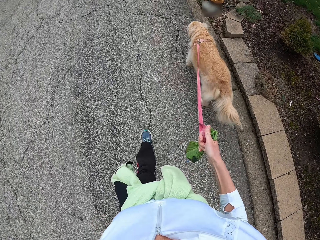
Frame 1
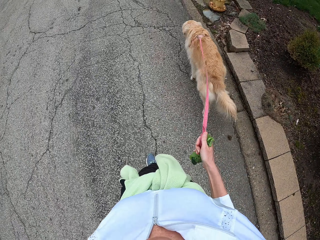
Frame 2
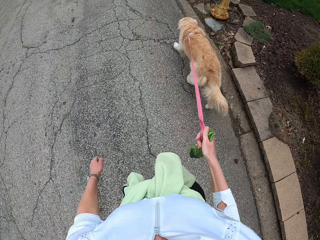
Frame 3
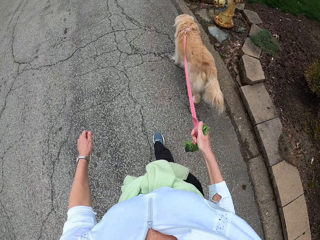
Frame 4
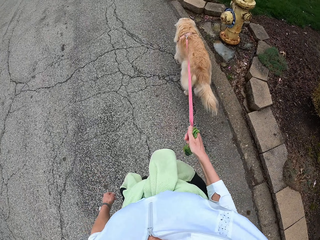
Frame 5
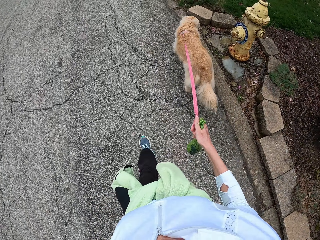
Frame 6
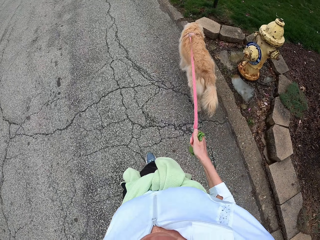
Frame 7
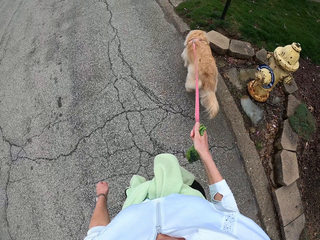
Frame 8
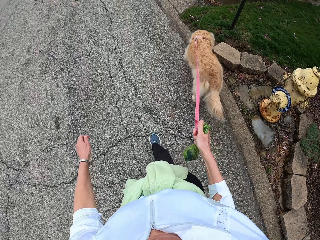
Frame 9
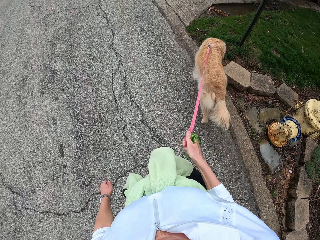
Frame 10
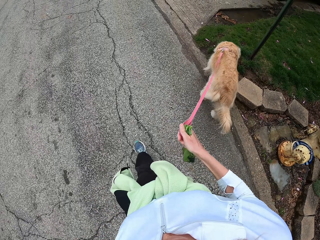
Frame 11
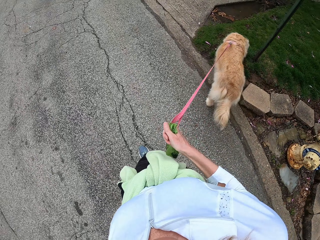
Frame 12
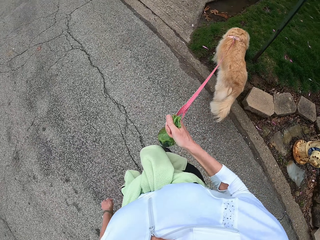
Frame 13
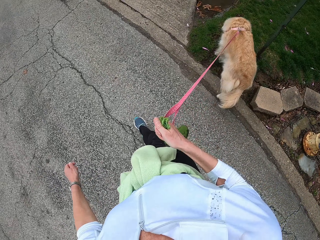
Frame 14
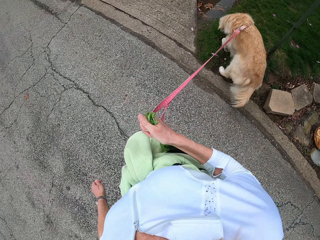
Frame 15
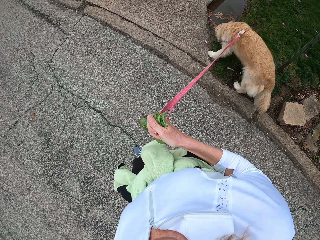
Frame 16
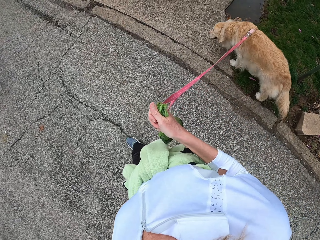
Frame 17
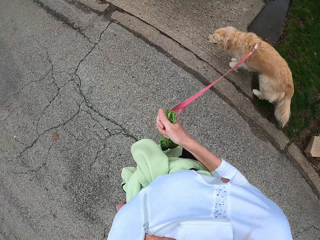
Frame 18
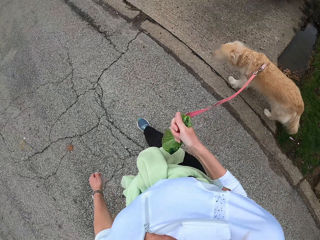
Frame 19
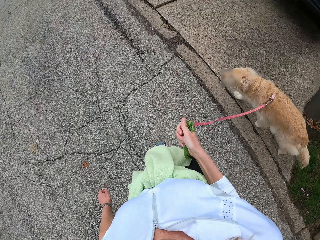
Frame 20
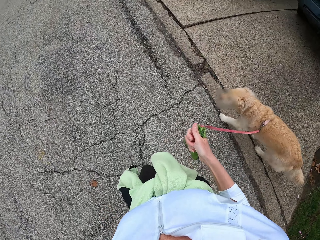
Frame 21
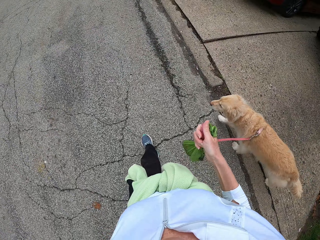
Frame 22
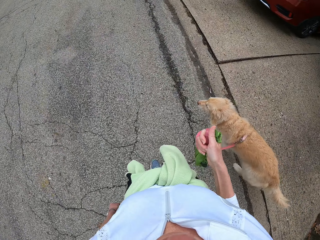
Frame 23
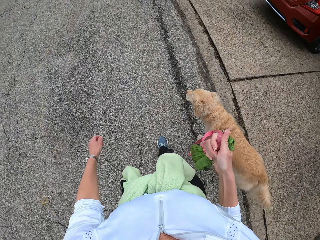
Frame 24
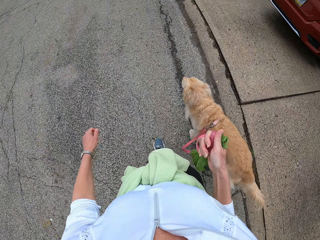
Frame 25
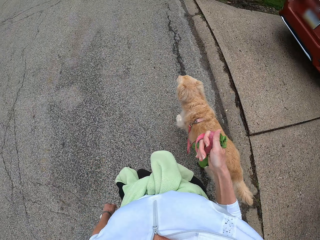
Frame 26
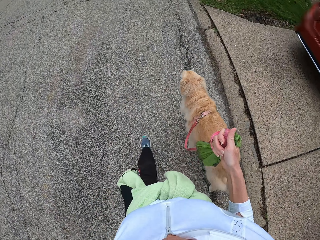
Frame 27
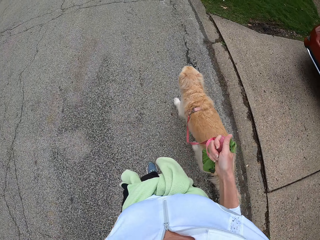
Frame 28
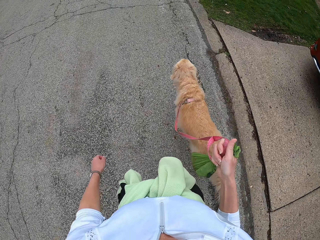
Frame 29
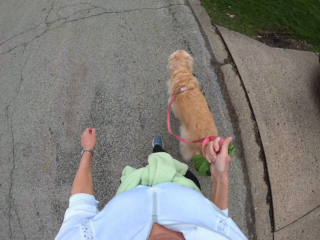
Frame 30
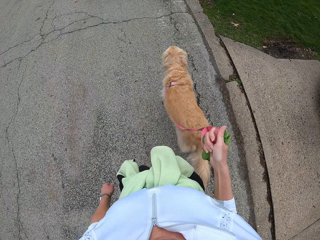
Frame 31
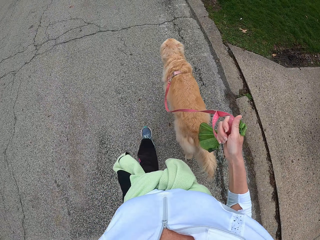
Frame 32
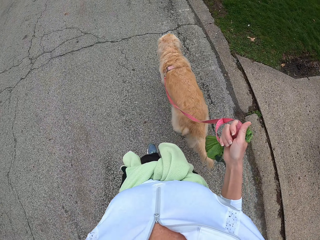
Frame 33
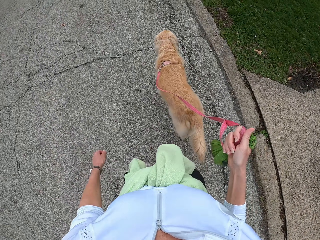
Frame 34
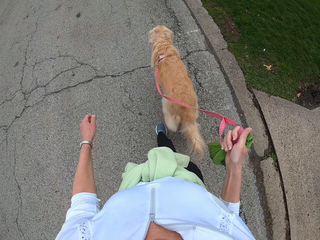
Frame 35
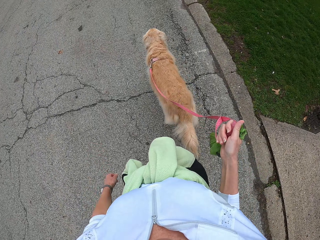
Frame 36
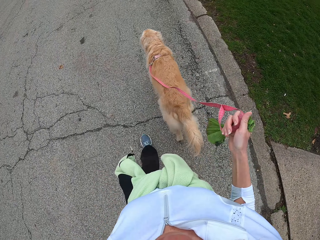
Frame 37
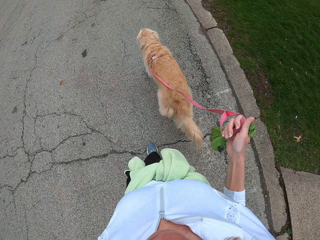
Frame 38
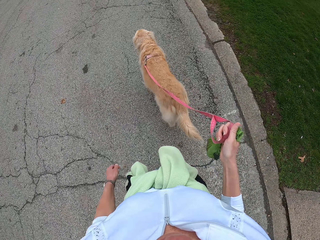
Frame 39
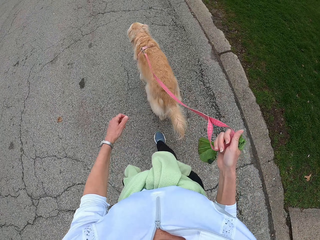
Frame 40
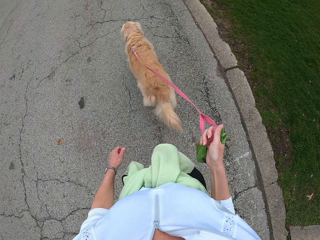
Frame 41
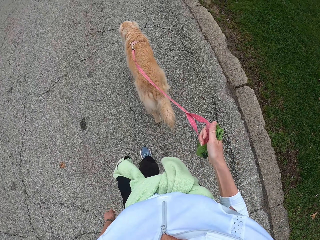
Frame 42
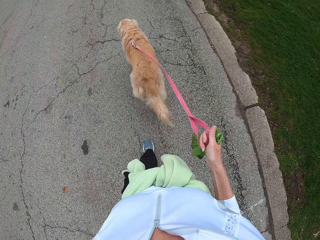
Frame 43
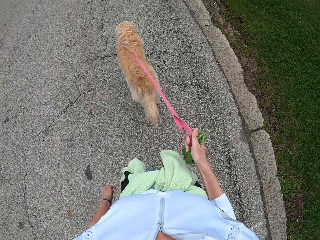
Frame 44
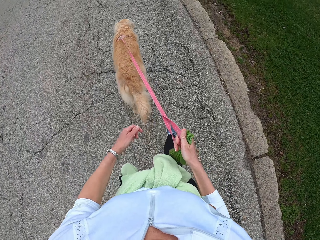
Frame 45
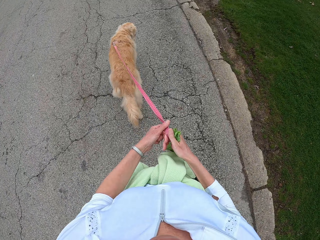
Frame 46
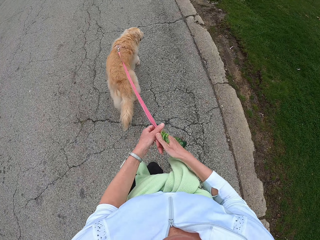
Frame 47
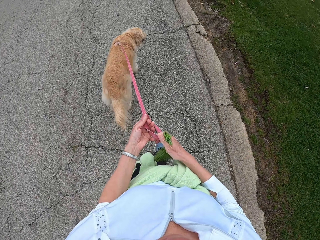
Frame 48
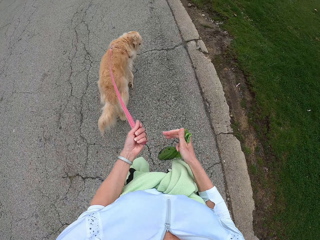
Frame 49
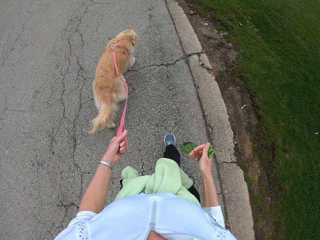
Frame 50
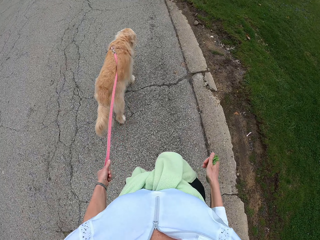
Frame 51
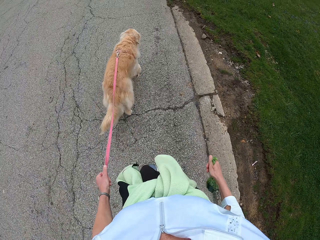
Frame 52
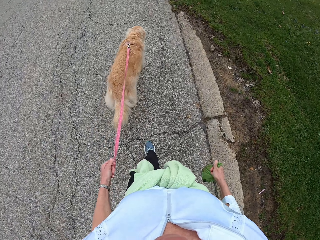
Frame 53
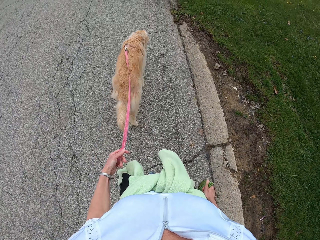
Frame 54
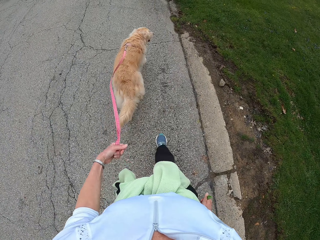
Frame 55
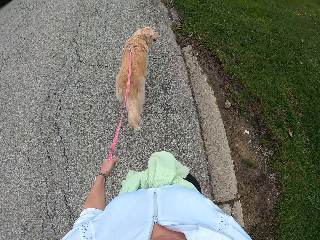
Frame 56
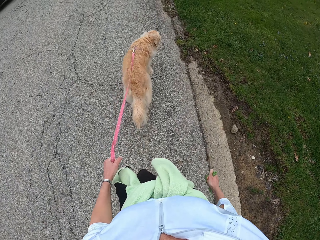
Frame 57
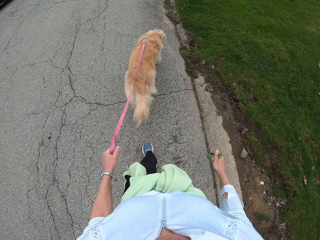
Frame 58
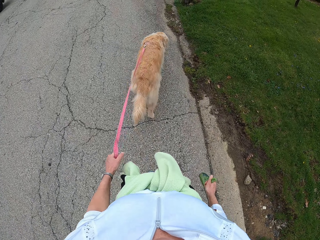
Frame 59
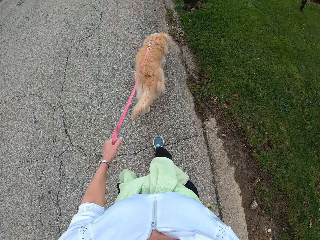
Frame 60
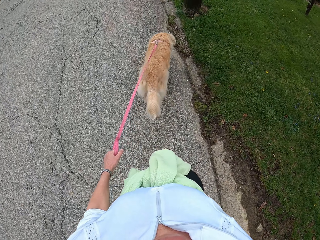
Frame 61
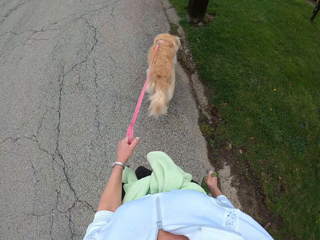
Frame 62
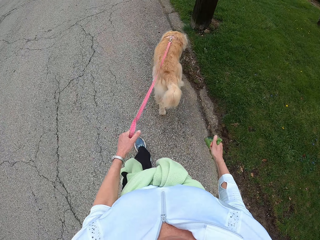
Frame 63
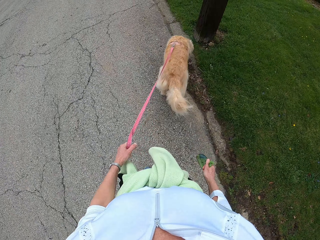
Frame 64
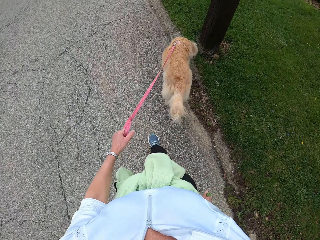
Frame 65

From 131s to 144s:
The camera wearer moves her hand towards the front side. She flips her fingers. She moves the strap to the left hand and walks the dog.

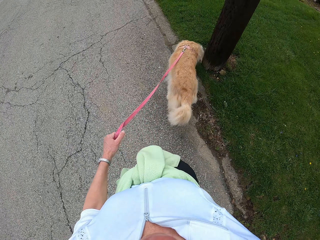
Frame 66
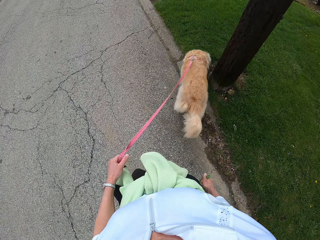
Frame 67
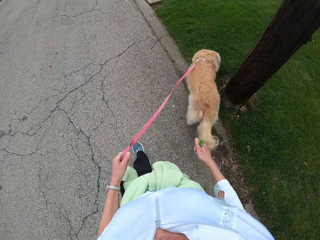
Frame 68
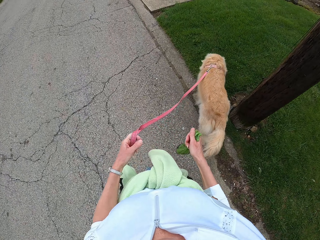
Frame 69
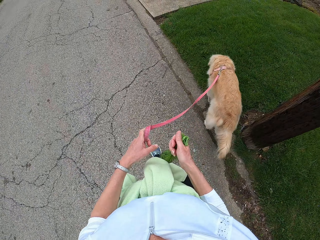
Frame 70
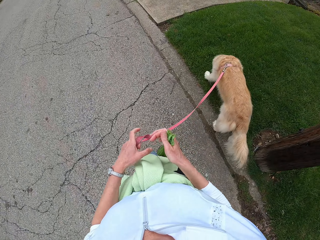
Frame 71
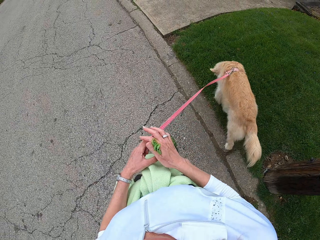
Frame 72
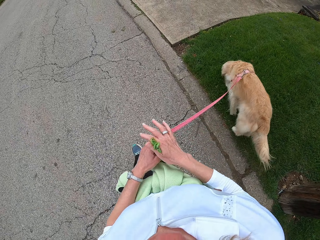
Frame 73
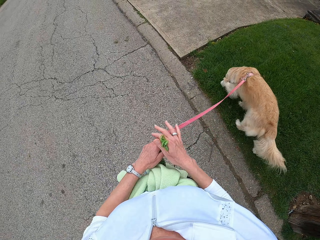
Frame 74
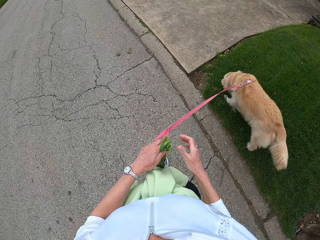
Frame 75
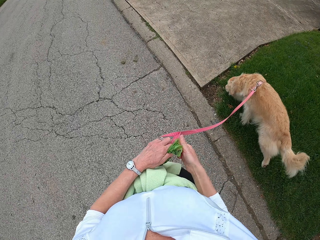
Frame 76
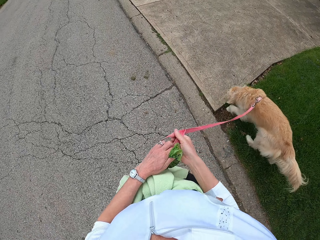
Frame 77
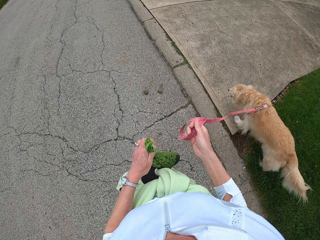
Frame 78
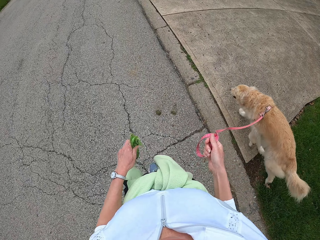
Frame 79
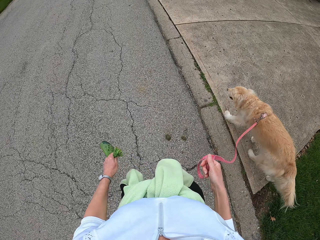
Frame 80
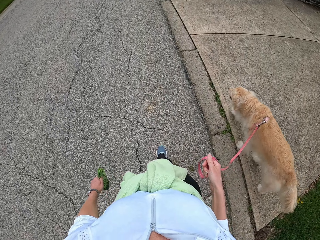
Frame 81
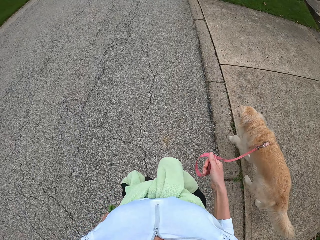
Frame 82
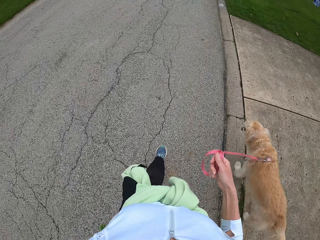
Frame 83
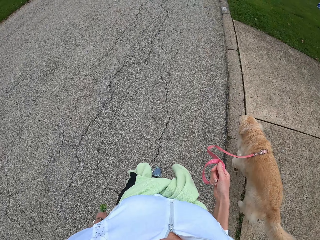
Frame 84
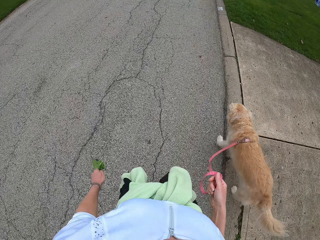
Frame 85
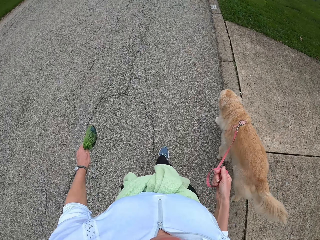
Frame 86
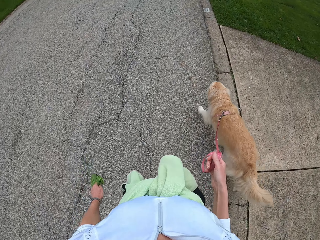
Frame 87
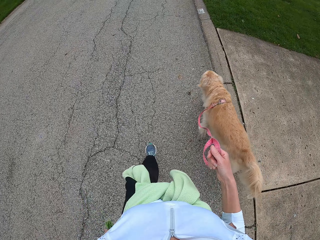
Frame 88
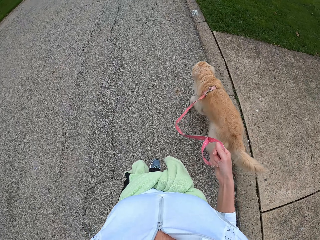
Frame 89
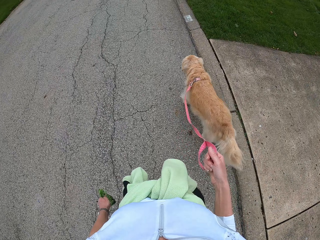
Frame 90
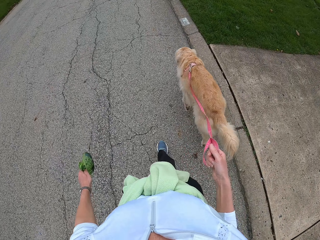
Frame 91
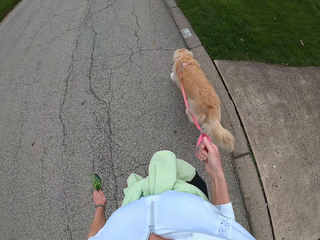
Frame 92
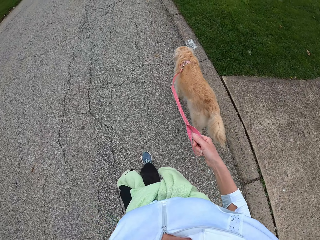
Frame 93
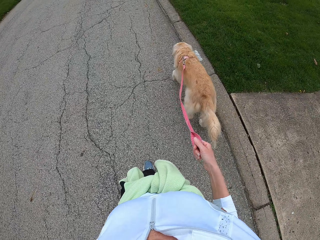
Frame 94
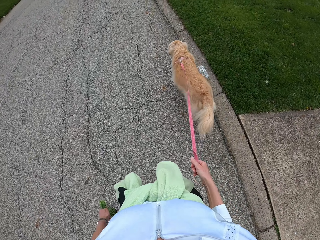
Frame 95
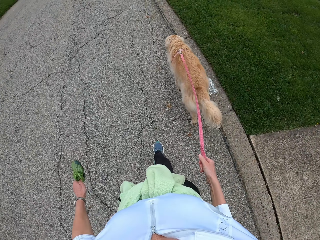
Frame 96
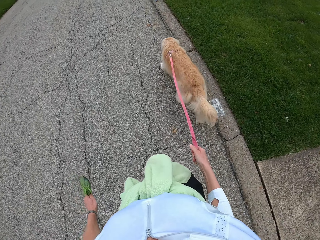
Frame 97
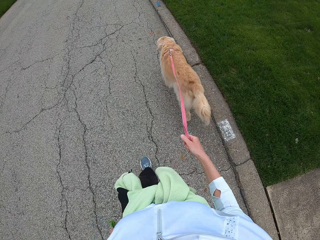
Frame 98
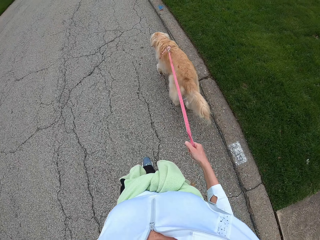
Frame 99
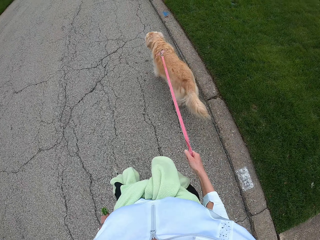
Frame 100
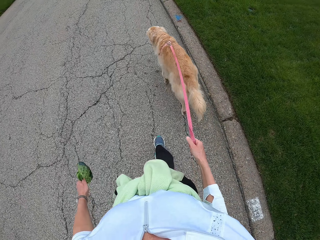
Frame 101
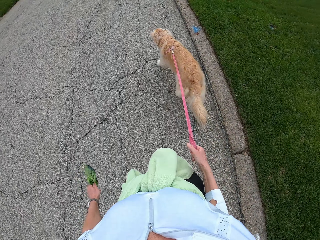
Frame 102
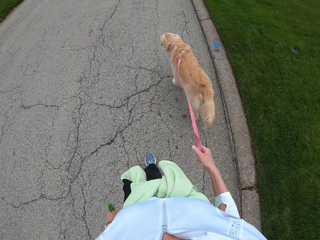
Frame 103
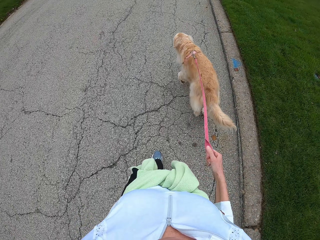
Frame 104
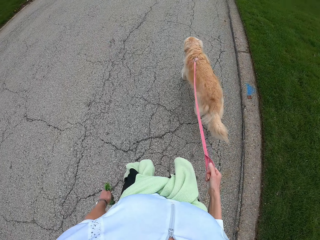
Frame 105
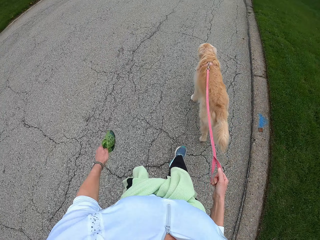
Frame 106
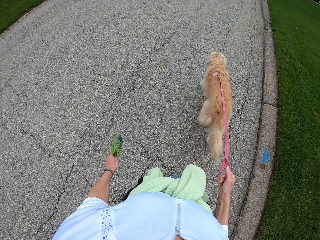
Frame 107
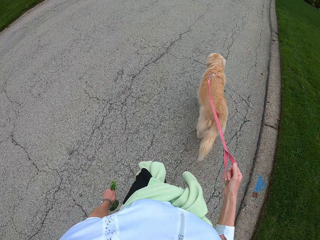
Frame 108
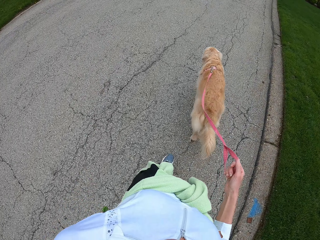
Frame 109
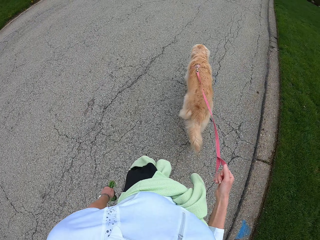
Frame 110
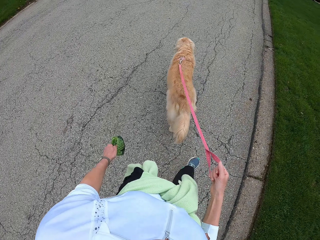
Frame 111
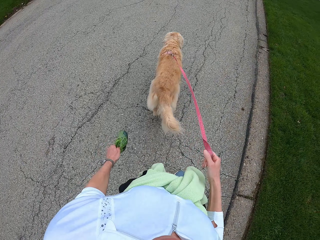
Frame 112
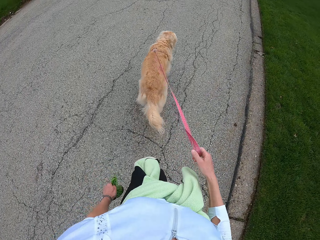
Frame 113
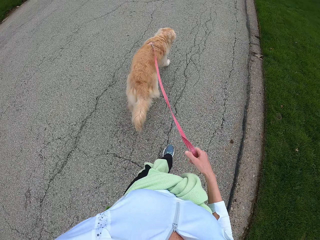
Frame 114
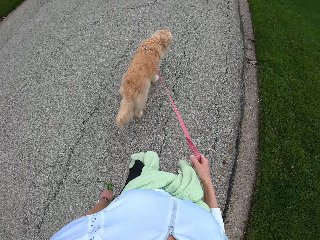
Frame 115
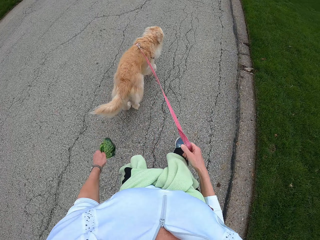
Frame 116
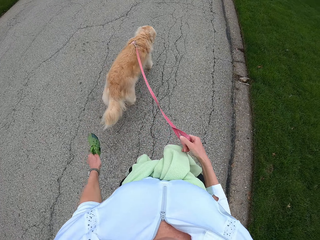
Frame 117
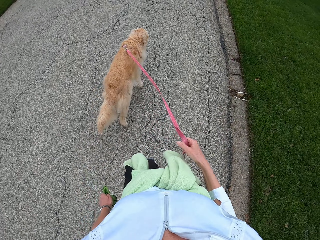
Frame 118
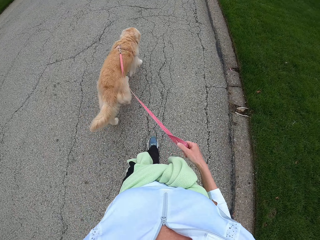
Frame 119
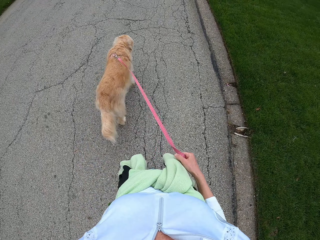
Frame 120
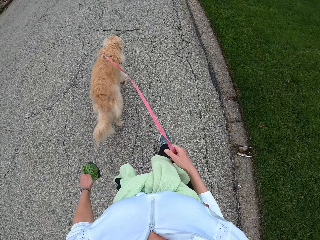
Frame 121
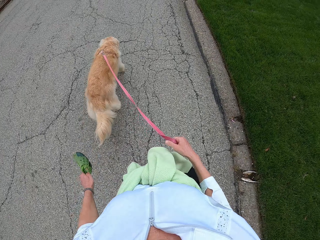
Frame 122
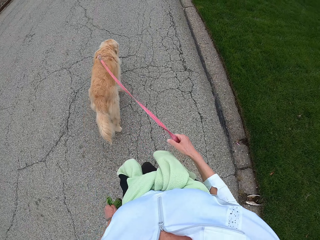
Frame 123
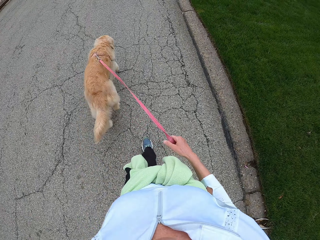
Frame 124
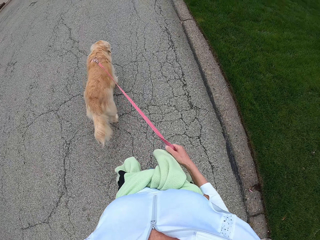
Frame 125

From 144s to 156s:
The camera wearer moves the hat to the left hand. They move the strap to the right hand and walk the dog. They put the pouch in the other hand. They walk.
